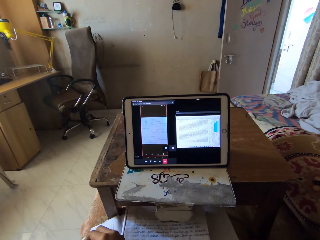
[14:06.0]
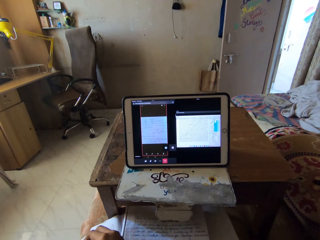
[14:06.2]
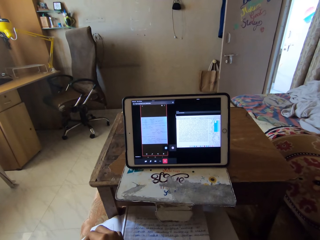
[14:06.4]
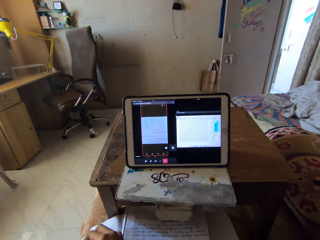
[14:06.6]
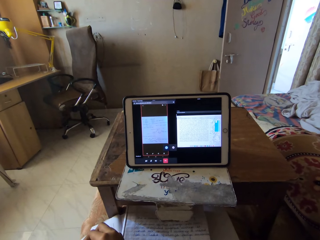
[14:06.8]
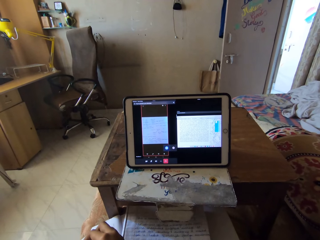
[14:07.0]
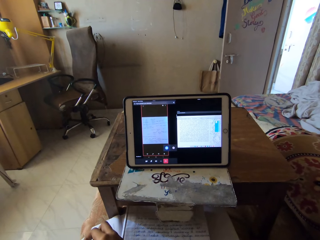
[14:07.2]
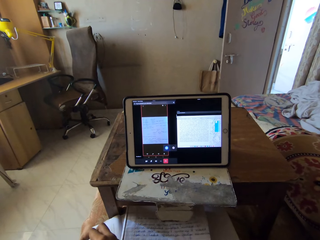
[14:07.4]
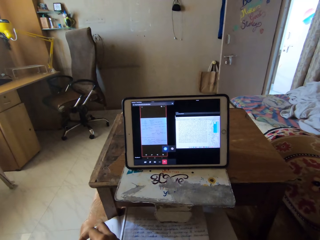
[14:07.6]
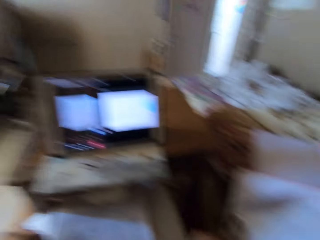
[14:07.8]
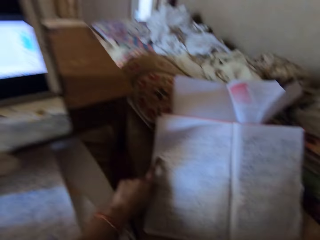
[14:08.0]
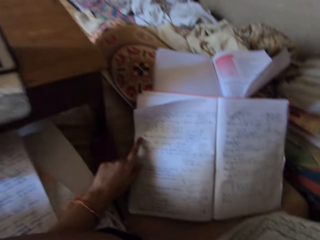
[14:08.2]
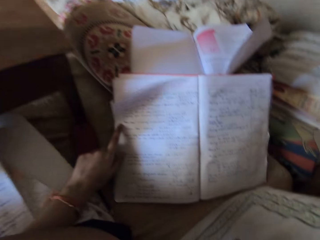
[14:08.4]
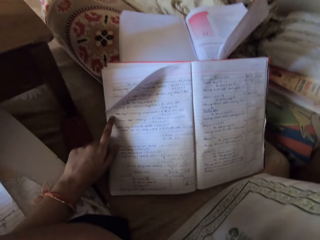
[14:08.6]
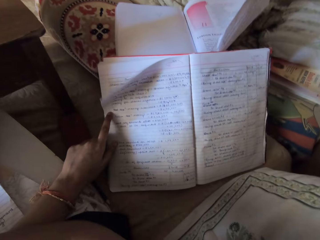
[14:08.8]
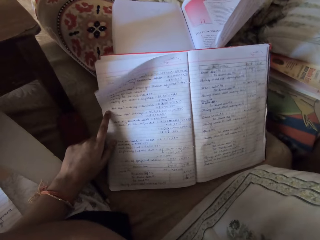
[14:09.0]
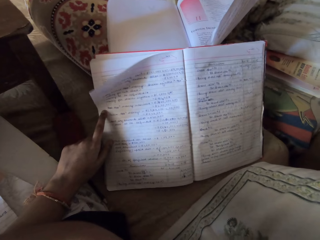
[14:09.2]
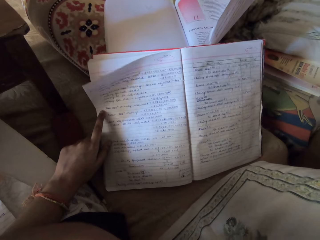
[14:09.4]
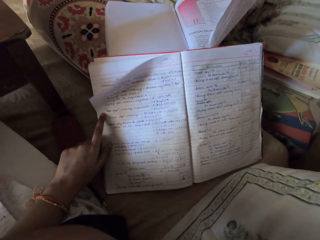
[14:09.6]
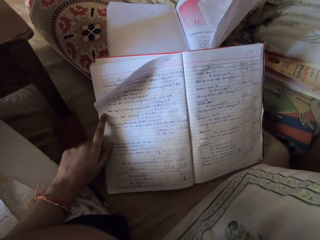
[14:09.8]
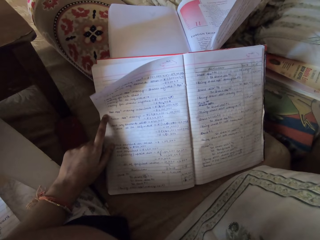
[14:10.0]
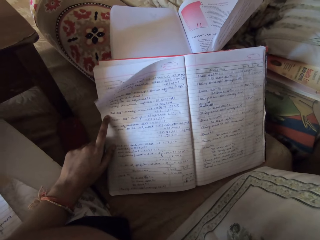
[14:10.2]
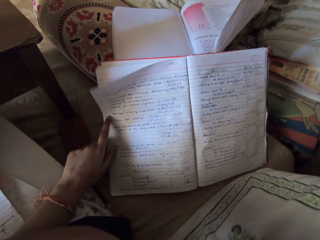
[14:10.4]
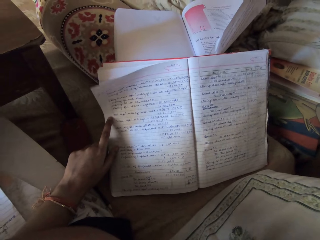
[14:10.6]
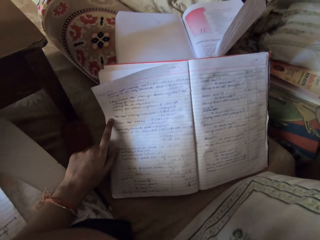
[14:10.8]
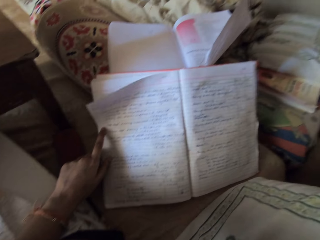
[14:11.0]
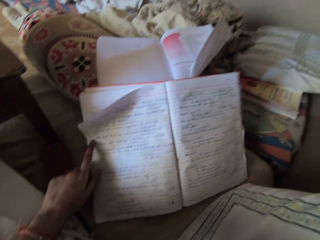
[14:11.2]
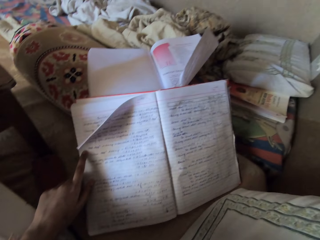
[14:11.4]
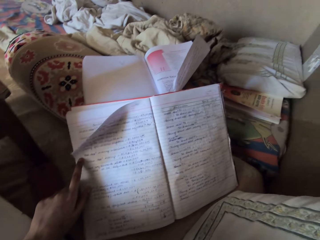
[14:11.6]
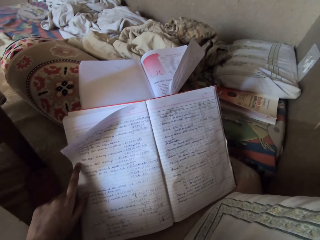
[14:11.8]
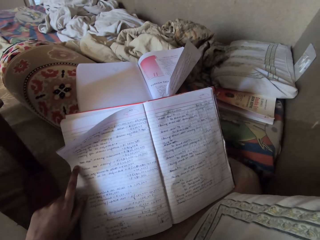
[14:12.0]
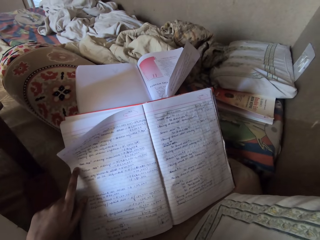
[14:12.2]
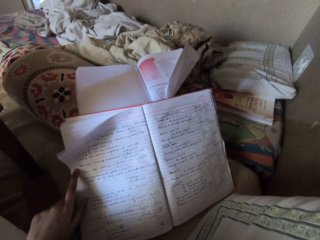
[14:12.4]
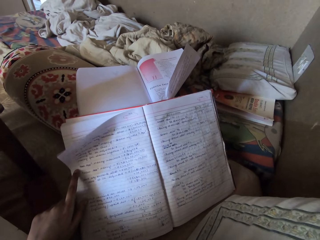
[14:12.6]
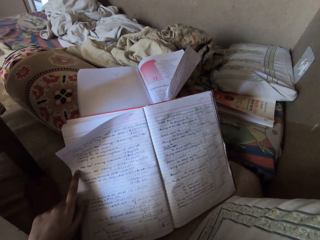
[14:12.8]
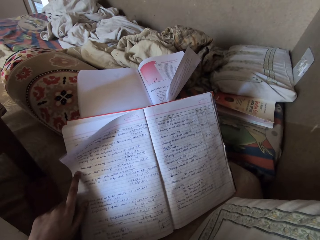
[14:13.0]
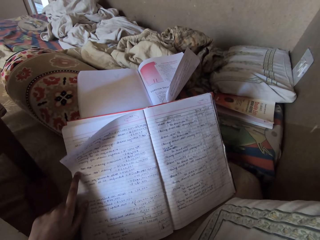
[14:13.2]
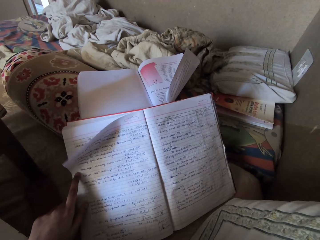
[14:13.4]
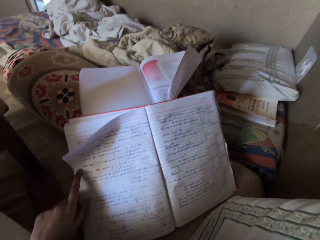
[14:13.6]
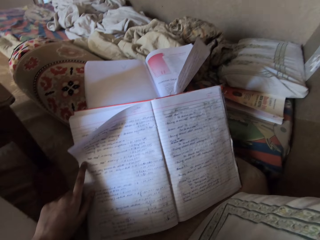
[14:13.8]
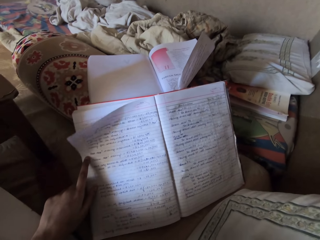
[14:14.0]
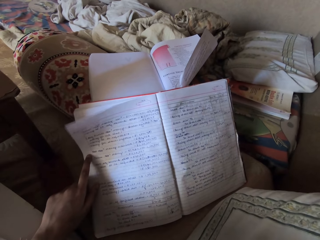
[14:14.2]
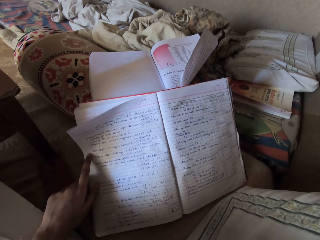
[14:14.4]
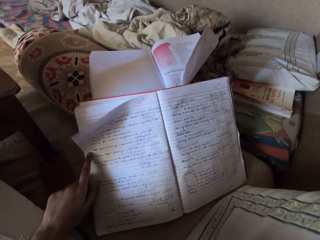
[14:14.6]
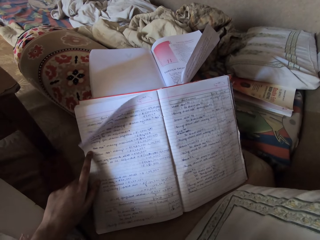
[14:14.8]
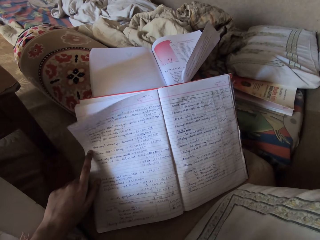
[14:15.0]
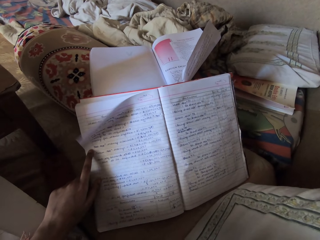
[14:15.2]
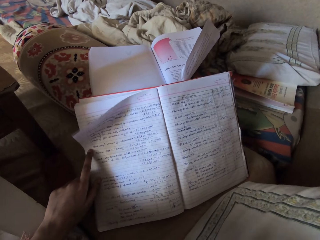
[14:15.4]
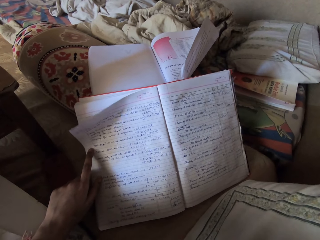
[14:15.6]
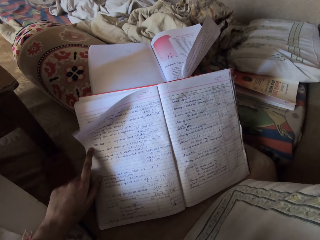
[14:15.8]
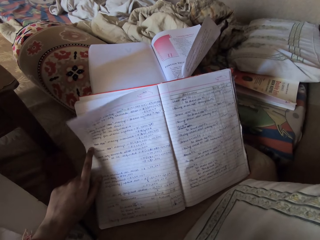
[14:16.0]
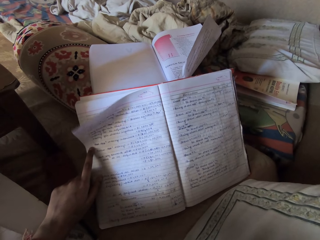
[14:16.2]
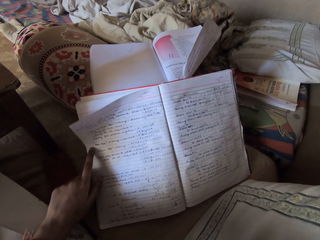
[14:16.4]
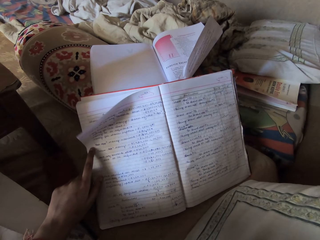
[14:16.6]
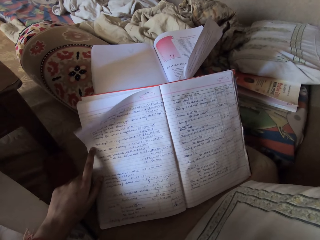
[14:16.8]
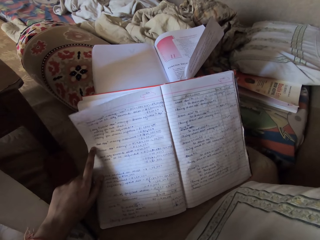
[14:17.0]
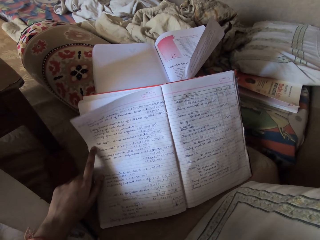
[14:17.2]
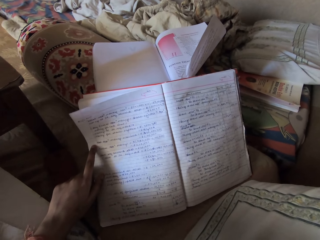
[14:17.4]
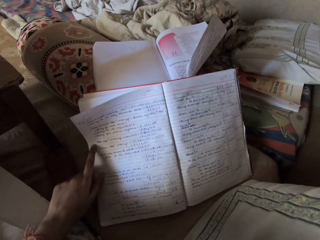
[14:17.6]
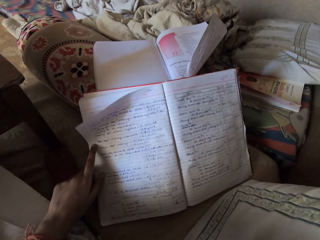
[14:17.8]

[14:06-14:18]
The camera wearer looks at a book.

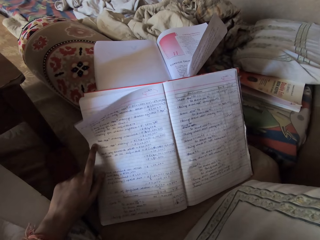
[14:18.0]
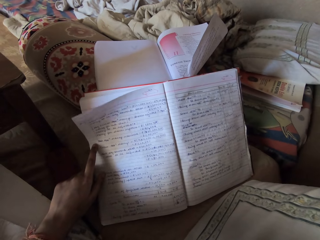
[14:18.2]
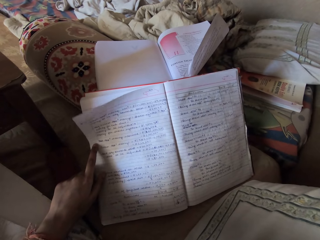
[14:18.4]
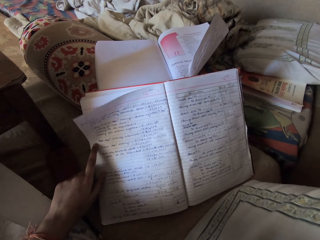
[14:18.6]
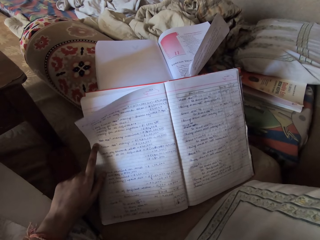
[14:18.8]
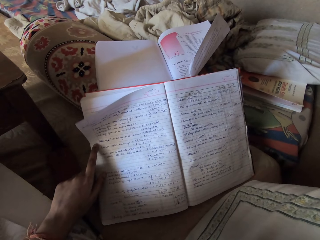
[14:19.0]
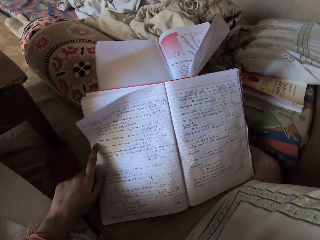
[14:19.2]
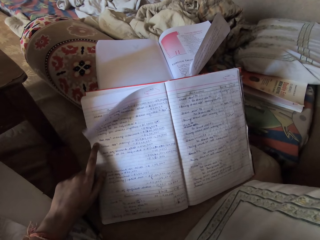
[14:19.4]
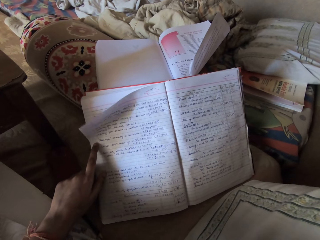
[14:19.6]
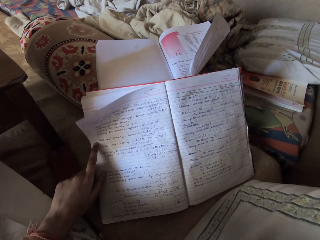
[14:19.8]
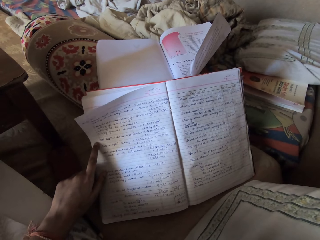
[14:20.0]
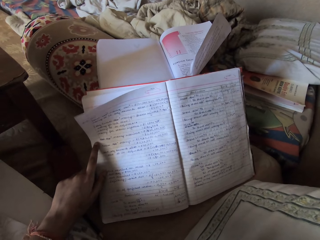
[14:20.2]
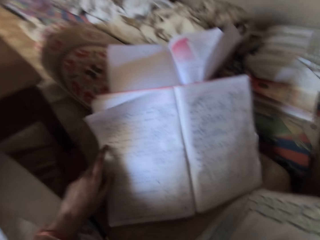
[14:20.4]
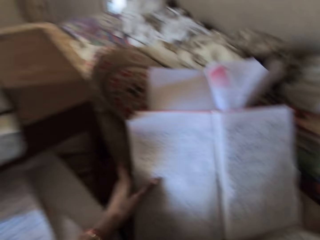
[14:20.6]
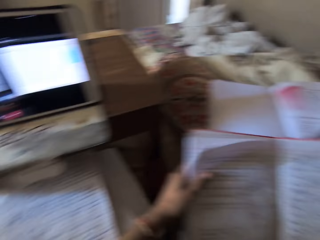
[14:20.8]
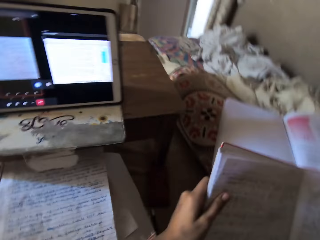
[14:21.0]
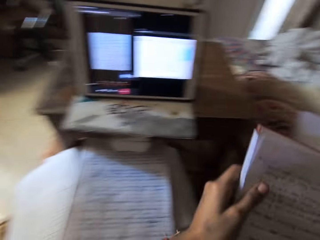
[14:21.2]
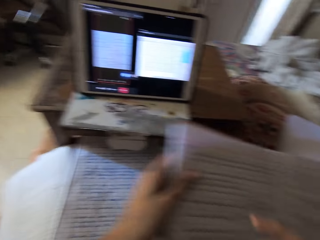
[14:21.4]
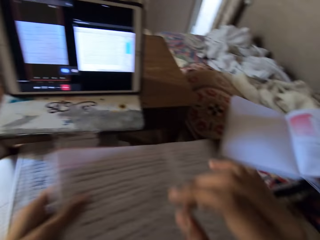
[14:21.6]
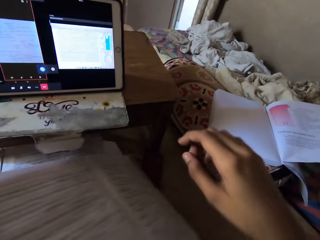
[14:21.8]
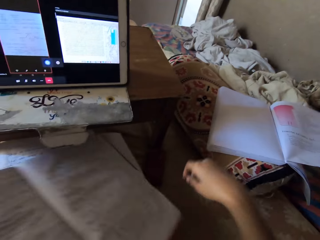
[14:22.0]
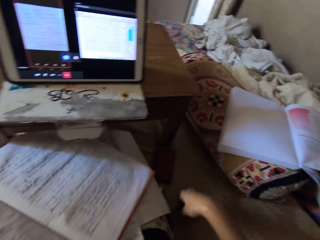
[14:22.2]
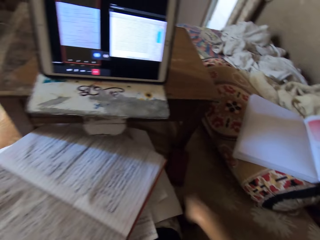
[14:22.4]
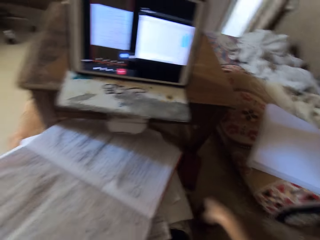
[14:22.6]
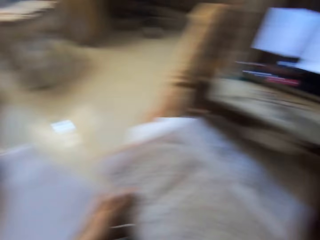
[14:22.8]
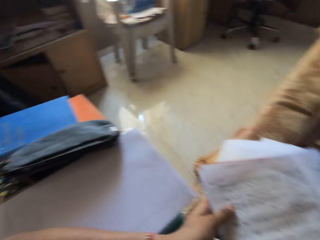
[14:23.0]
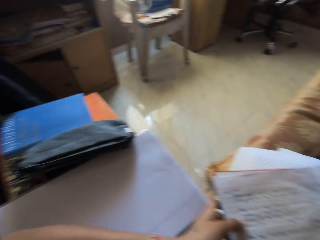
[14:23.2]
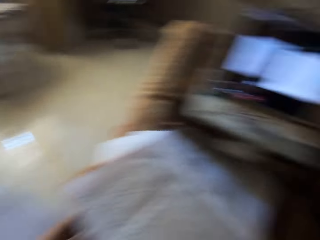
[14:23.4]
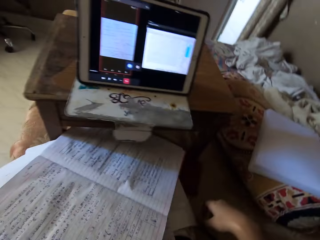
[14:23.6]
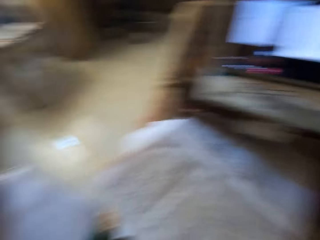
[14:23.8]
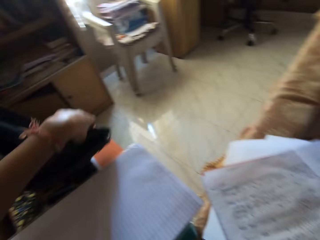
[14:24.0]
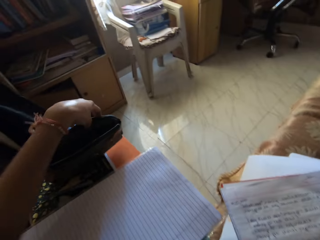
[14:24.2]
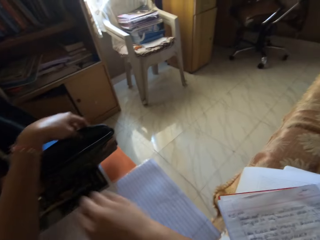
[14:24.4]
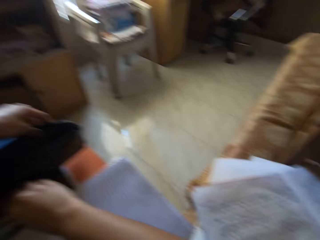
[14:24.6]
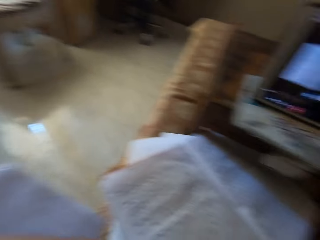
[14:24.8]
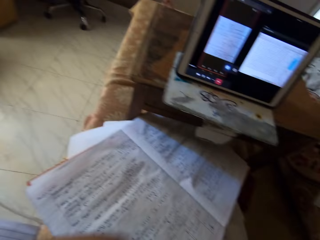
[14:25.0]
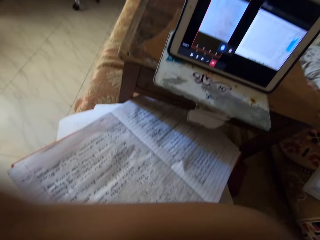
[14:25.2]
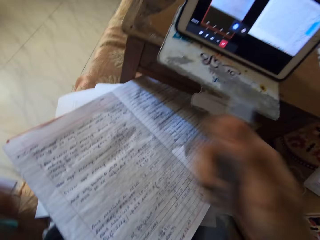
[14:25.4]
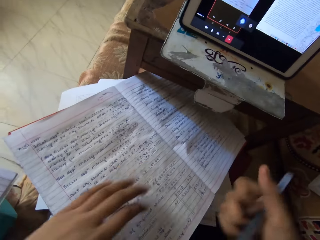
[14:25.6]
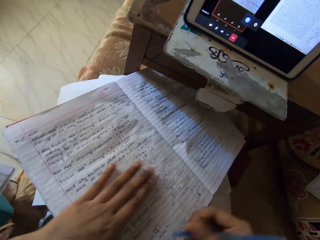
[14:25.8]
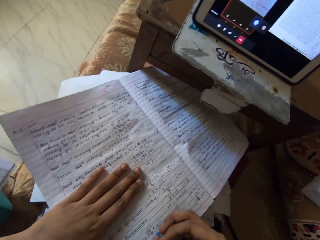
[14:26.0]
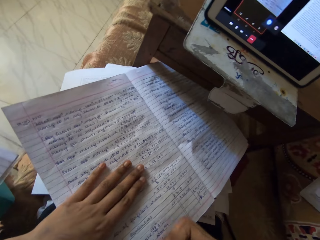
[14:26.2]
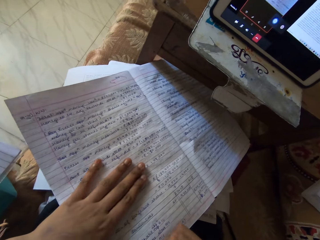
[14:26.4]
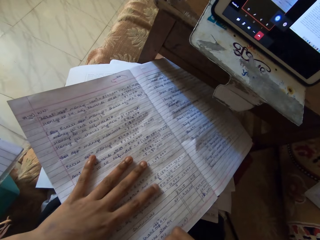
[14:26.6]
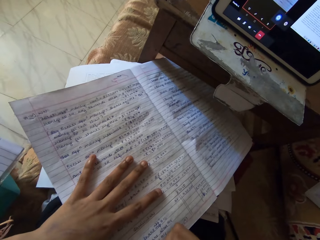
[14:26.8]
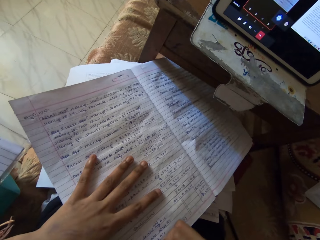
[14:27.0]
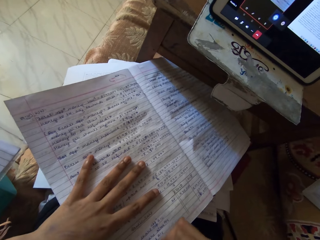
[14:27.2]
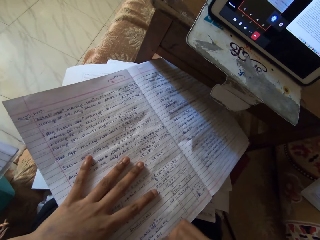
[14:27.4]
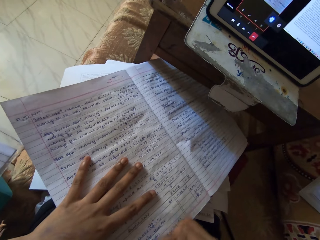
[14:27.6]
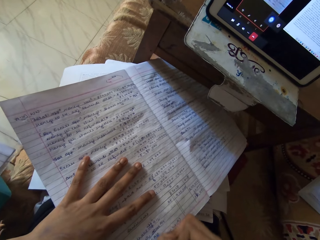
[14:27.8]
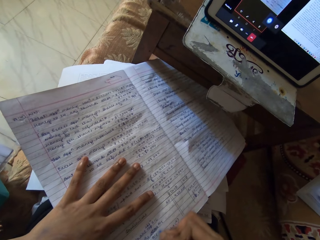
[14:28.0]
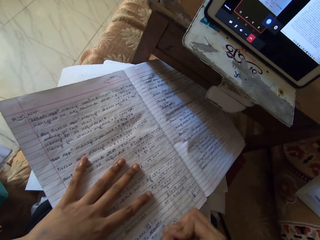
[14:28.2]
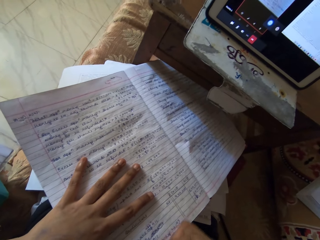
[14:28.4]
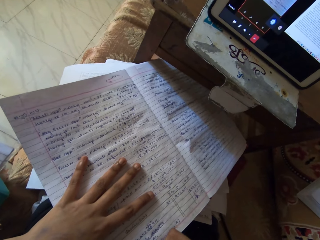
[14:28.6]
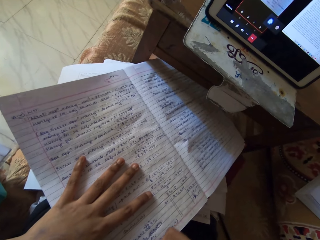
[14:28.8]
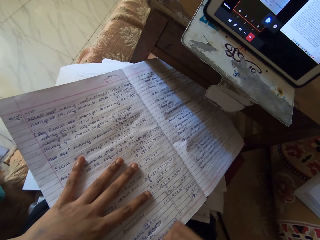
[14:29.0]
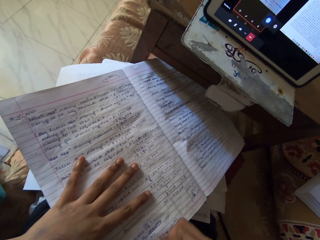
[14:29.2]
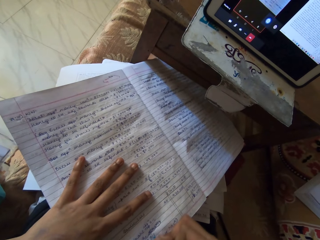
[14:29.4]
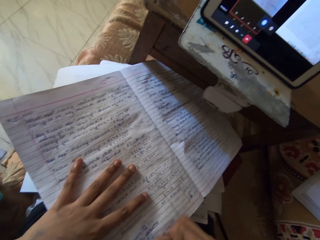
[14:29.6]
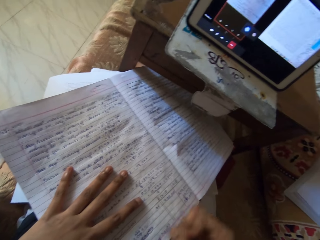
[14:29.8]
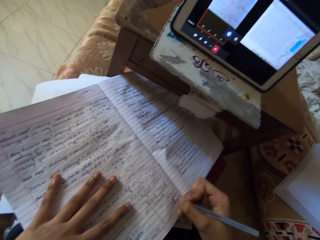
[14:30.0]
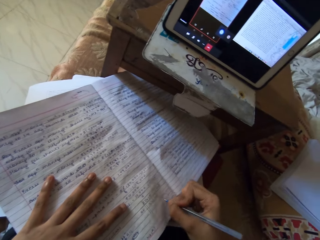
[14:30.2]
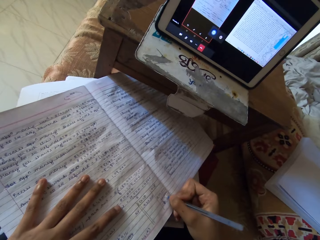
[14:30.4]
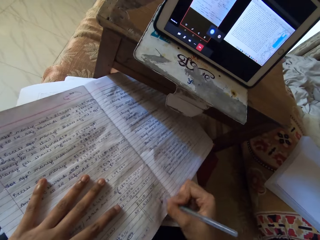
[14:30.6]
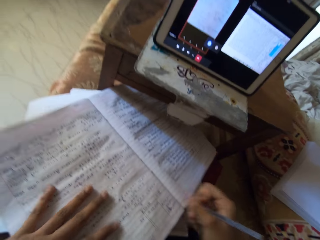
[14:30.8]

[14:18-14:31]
The camera wearer places a book on a book. She moves the book on the bed with her left hand. She lowers her hand. She looks around. She takes a pouch. She raises a purse on a table with her left hand. She picks up a pen on the table with her right hand. She places her hand on a page. She holds the book on her lap with her left hand. She writes on the book with her right hand.
